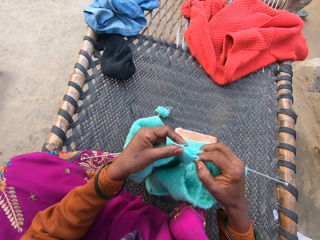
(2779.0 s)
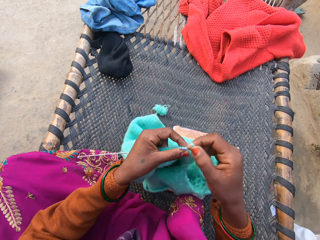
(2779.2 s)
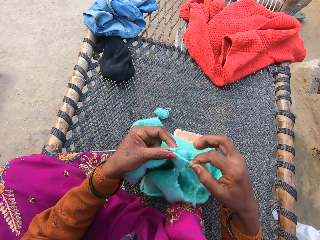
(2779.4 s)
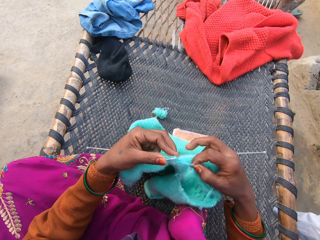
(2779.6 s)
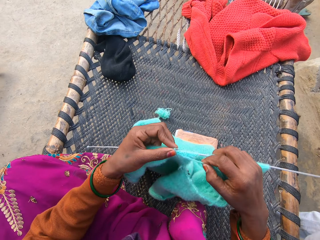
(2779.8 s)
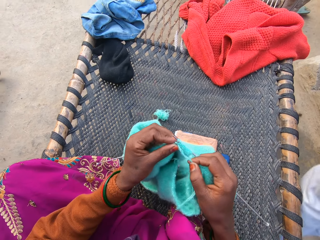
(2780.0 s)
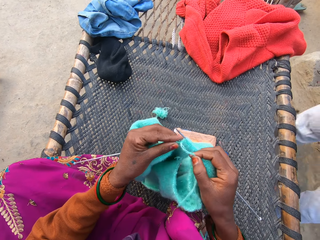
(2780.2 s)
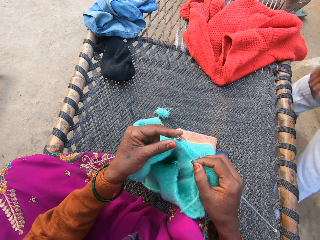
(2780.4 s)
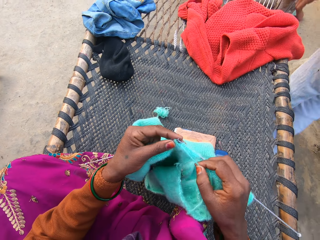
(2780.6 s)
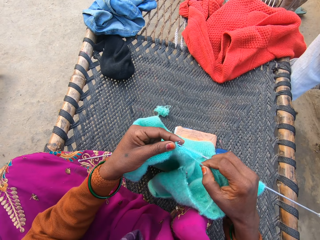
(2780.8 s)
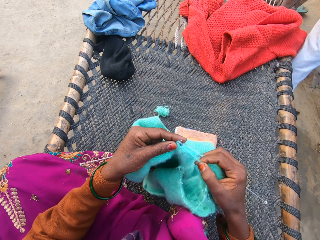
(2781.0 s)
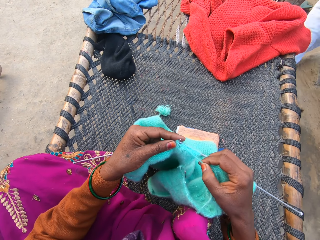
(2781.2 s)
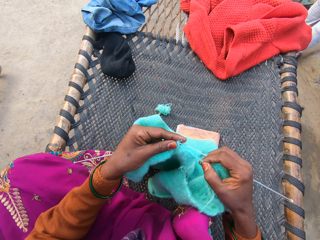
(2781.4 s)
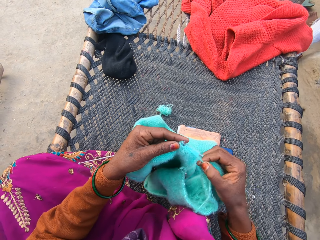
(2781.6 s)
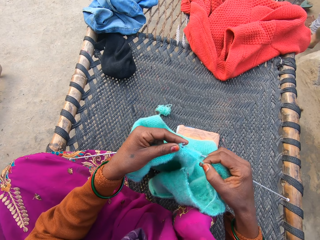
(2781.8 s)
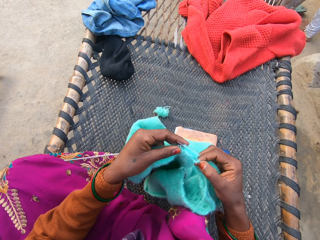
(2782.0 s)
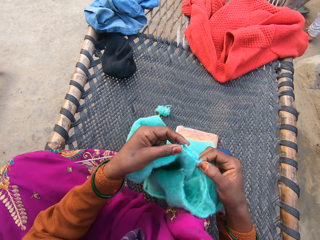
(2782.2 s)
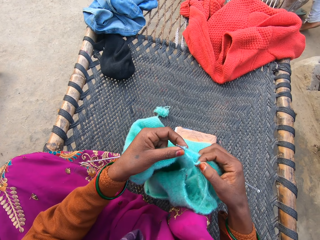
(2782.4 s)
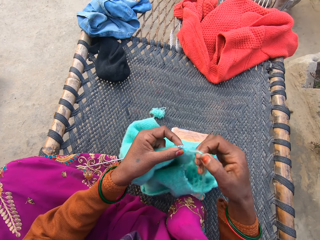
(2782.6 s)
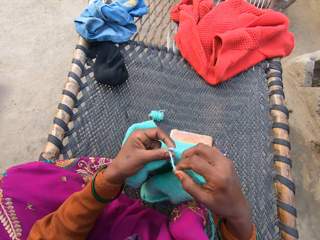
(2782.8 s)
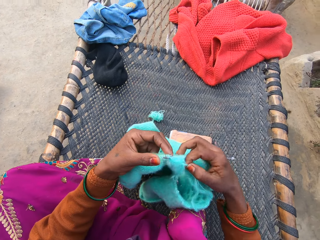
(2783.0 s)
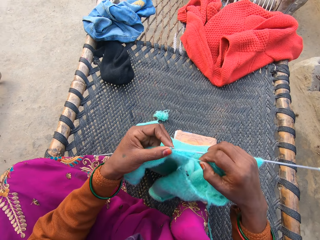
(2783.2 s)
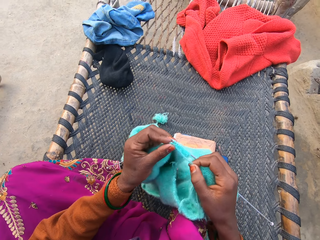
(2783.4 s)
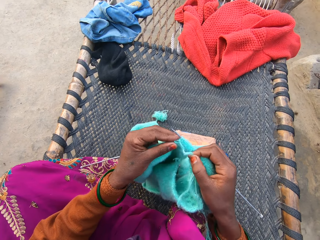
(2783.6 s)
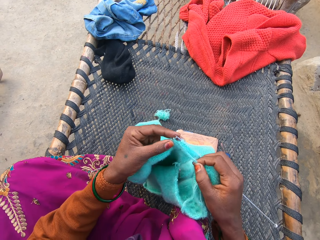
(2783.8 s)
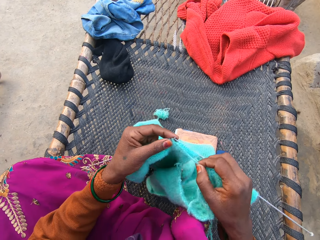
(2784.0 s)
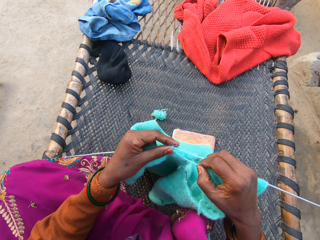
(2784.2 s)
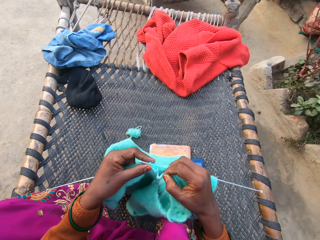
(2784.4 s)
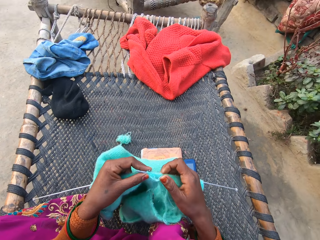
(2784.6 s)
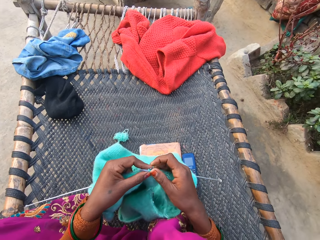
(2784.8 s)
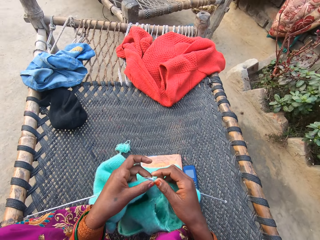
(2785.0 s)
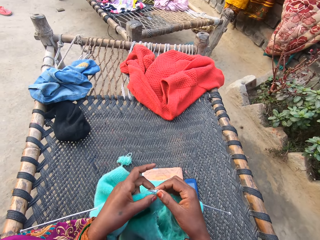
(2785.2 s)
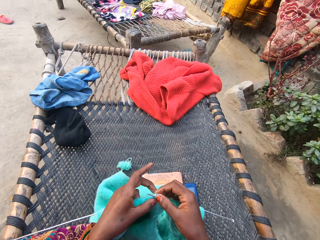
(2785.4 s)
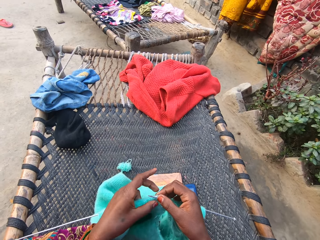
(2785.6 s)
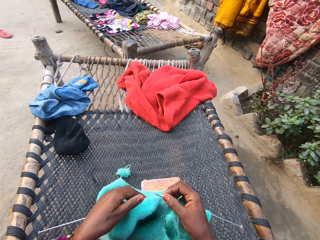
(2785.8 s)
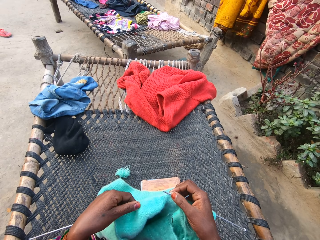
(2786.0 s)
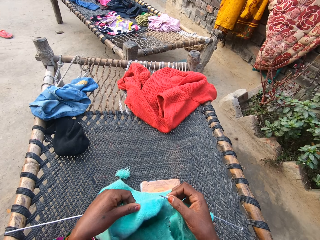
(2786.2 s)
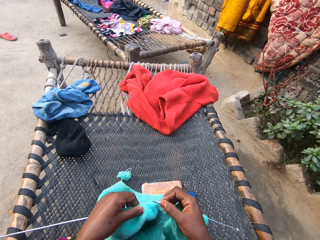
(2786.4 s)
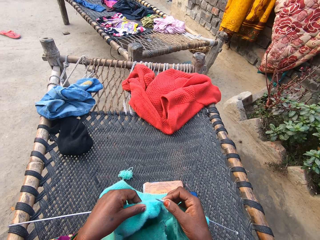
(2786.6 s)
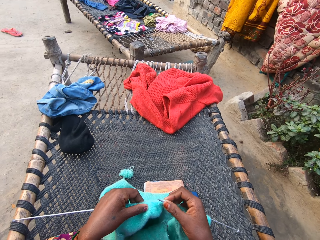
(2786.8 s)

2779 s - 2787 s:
The man walks past the camera wearer. The man walks away.

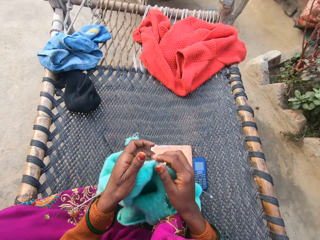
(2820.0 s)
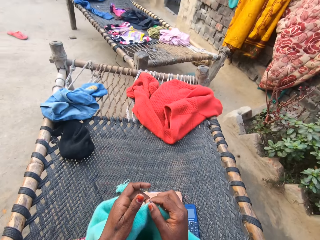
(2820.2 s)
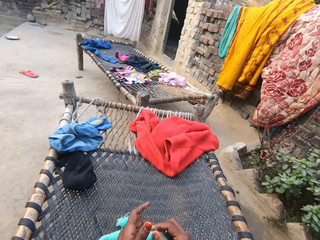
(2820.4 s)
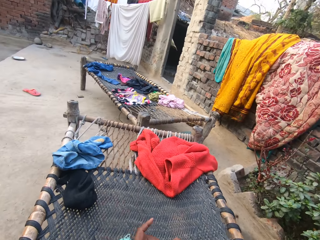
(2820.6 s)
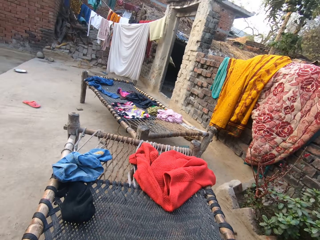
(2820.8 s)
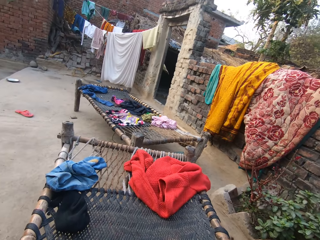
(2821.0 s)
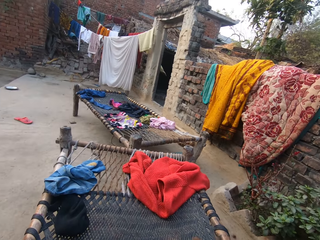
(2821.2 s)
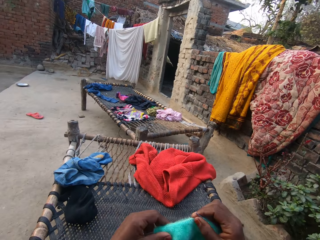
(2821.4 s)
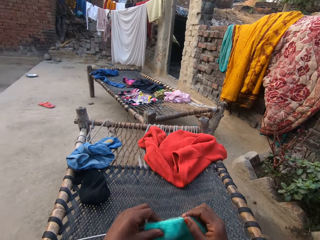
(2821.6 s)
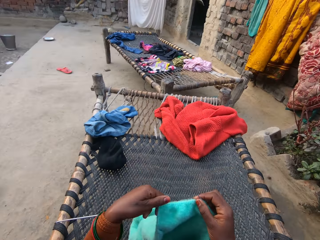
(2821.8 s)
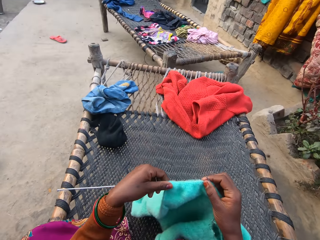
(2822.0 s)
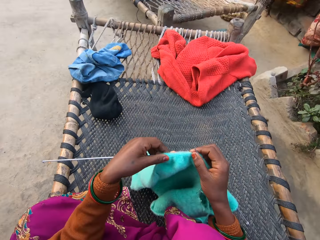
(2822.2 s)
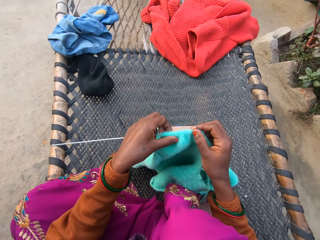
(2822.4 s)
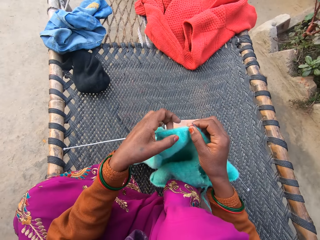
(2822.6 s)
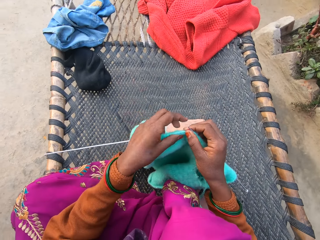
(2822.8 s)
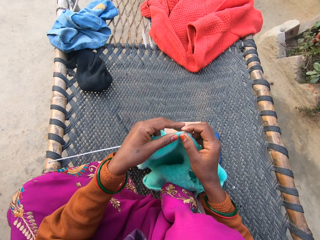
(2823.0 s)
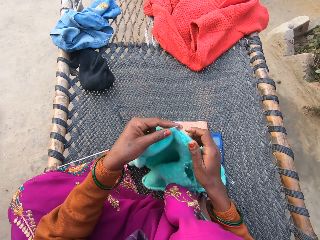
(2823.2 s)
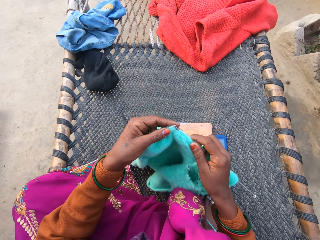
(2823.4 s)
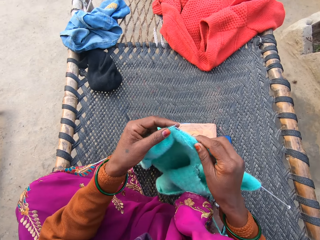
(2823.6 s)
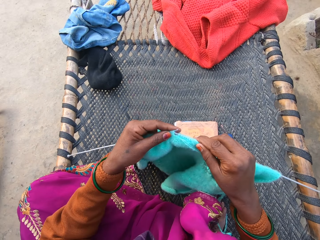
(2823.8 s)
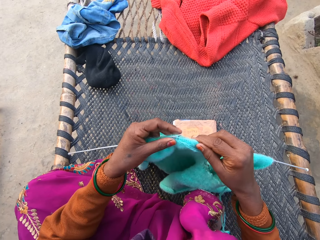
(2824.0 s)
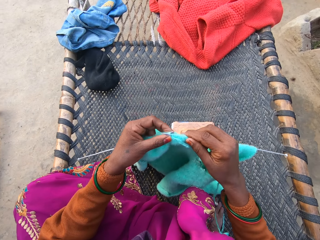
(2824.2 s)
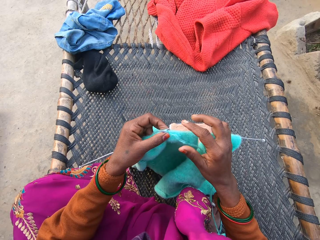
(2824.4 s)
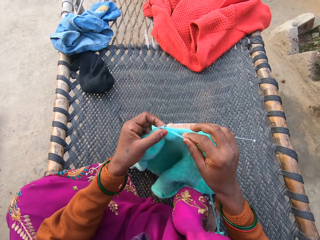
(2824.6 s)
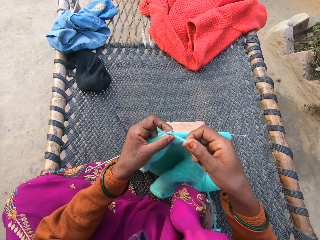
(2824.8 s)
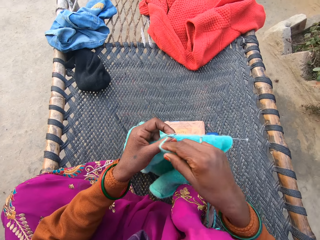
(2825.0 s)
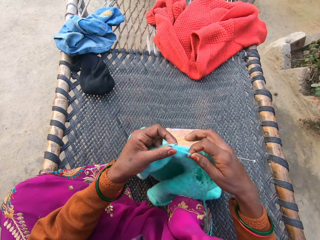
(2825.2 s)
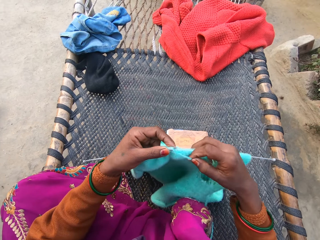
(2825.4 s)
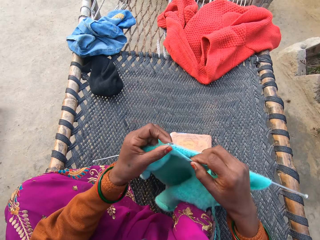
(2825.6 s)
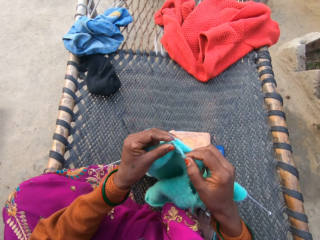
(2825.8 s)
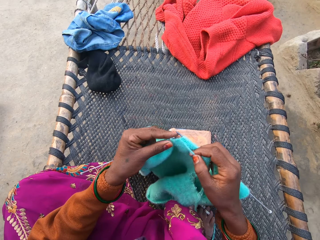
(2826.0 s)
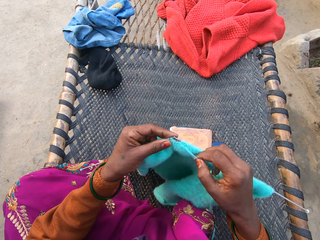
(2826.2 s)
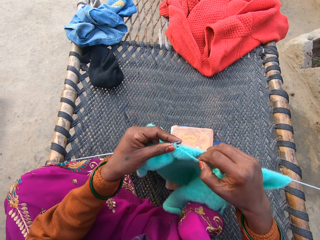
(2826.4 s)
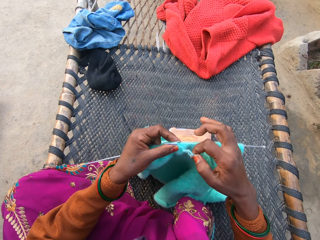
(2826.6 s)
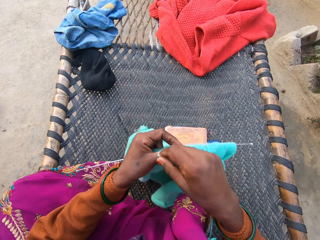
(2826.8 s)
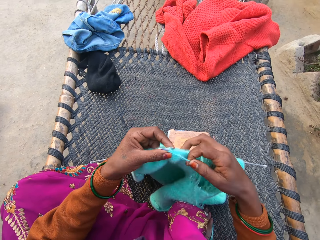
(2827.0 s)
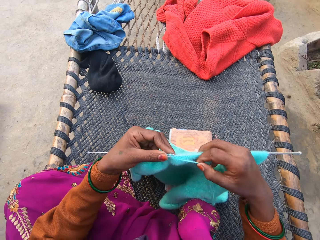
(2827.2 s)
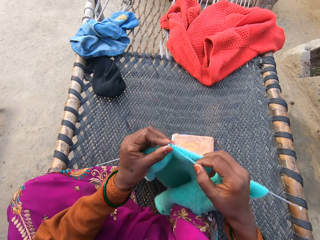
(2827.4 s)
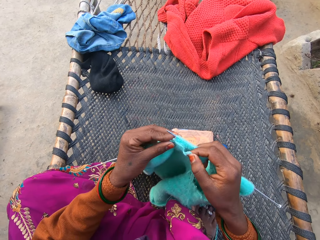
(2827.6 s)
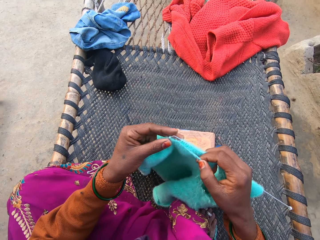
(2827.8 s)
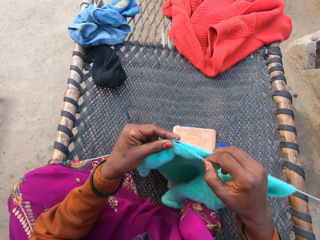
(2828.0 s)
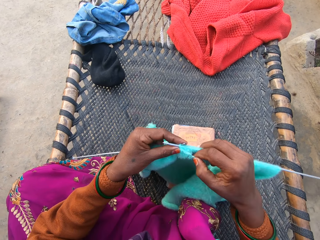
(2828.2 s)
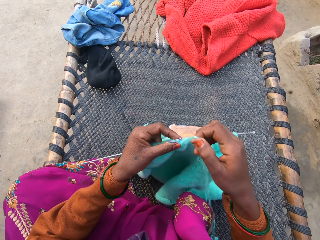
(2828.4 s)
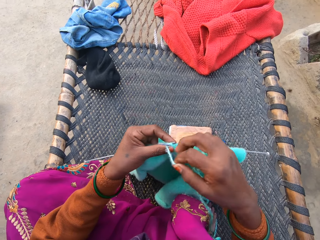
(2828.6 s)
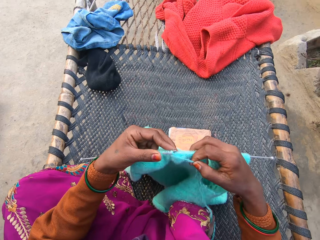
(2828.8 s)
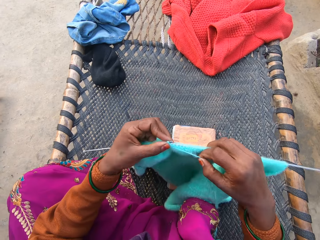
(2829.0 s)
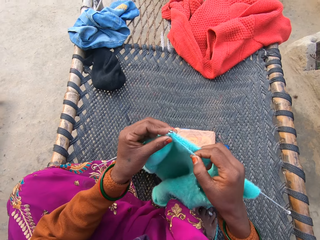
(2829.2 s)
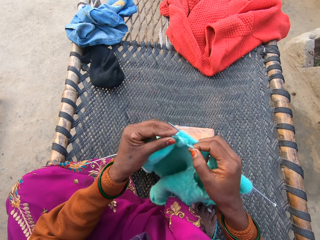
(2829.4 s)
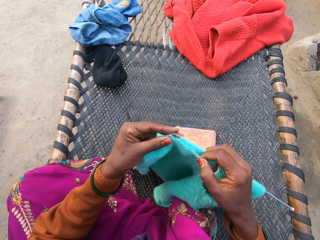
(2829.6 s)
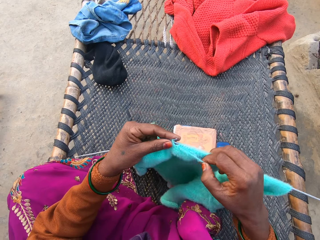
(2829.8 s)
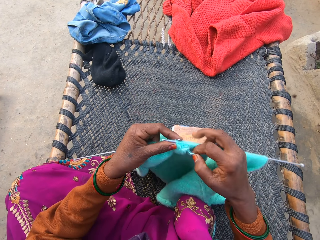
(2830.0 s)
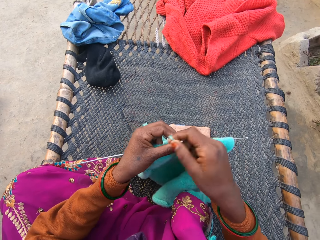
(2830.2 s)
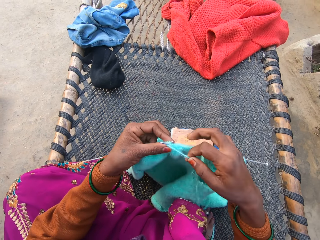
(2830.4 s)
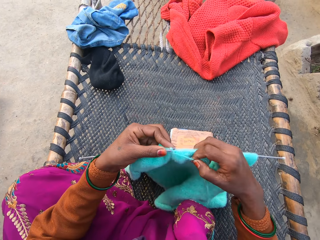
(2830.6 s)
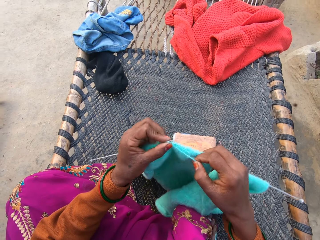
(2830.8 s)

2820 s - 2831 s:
The camera wearer looks around. They knit the fabric.

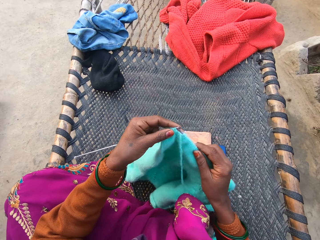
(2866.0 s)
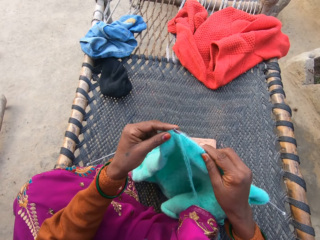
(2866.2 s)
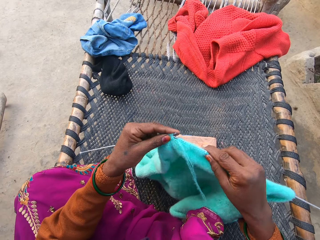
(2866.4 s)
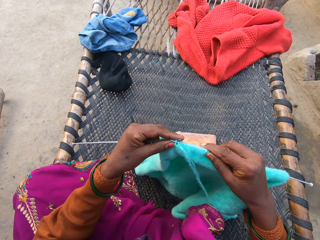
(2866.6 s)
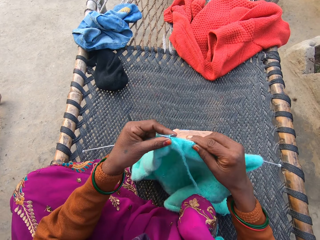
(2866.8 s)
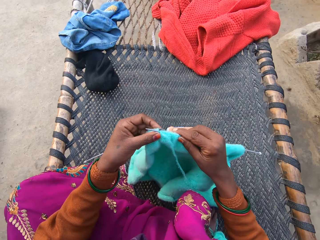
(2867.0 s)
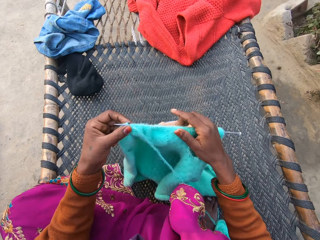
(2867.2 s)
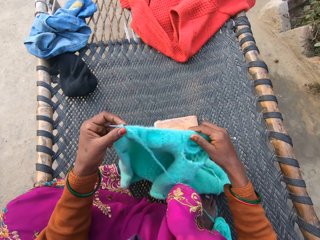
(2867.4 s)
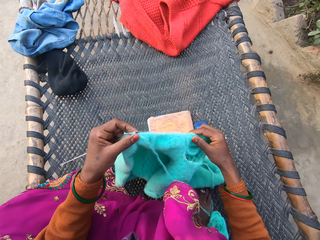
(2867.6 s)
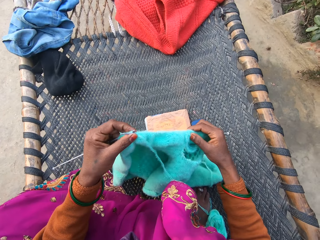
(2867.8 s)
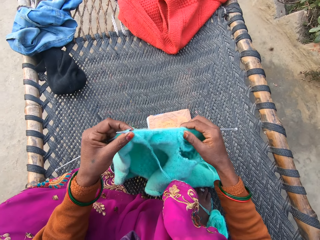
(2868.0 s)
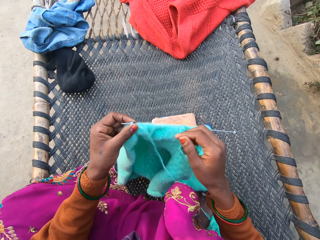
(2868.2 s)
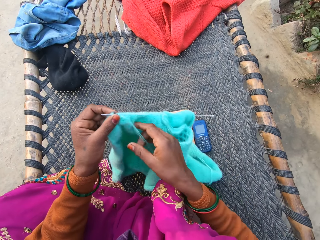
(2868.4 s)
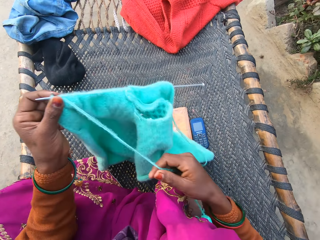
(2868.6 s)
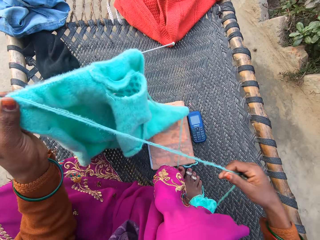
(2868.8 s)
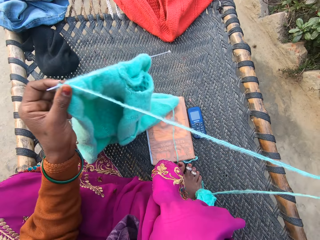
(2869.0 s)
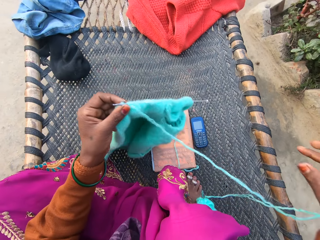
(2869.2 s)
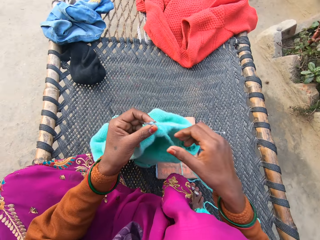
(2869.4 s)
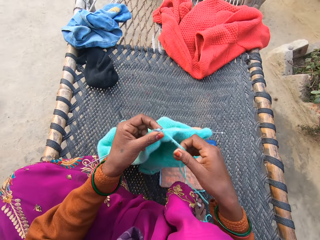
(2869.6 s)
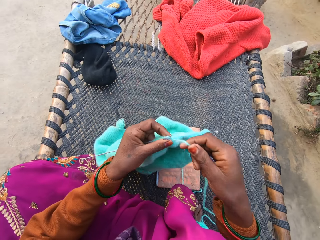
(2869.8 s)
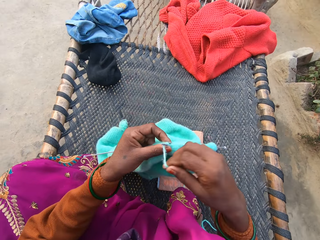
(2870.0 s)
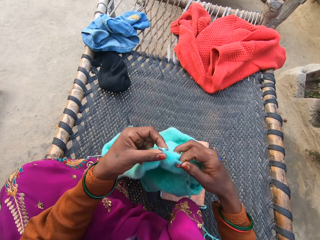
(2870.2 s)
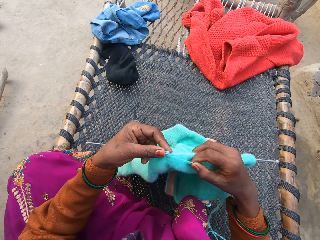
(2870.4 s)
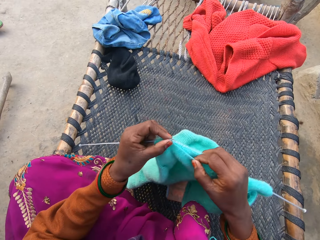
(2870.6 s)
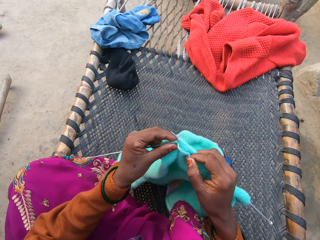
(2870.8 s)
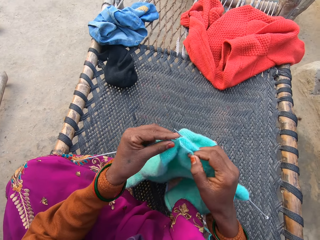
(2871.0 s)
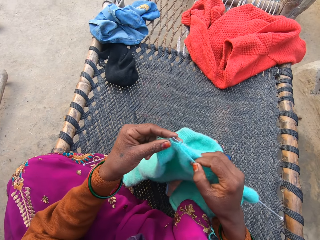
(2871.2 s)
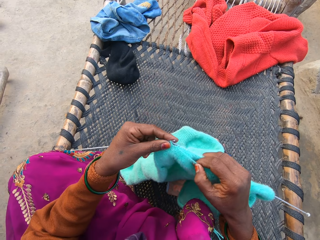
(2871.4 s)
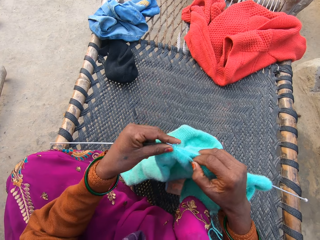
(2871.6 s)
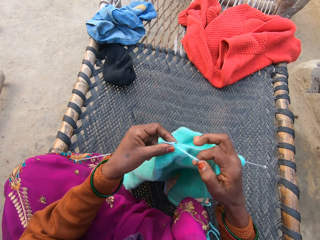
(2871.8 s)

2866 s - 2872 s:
The camera wearer aligns the fabric. She pulls a thread of the yarn on the rattan mat with her right hand. She knits the knitted yarn with knitting needles in both hands on the rattan mat.
